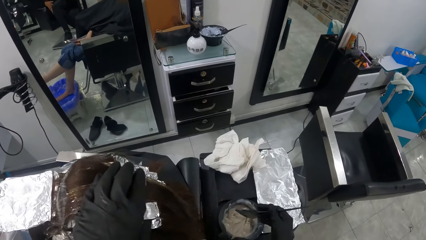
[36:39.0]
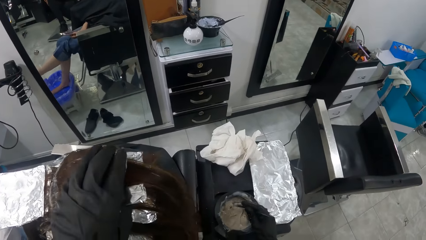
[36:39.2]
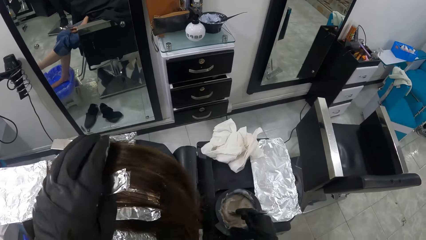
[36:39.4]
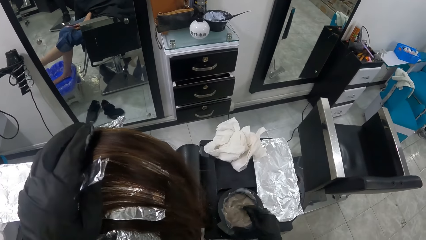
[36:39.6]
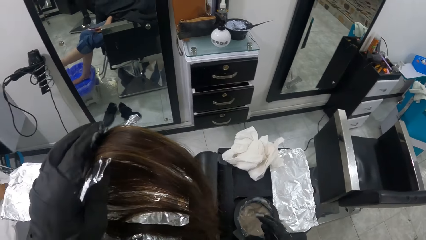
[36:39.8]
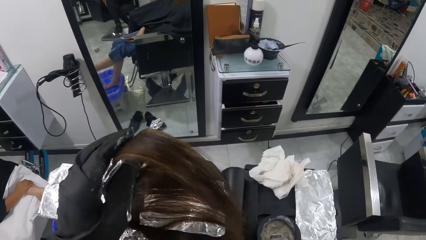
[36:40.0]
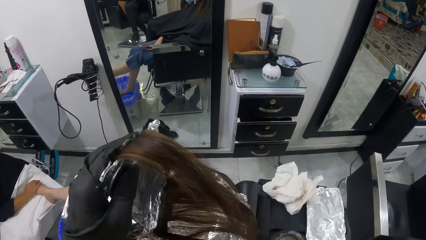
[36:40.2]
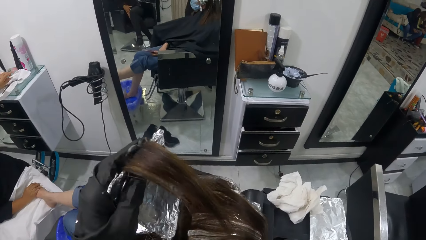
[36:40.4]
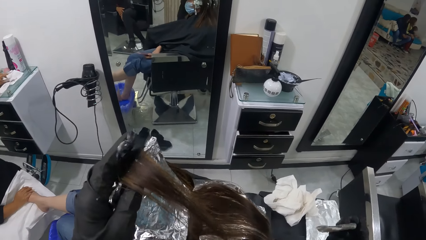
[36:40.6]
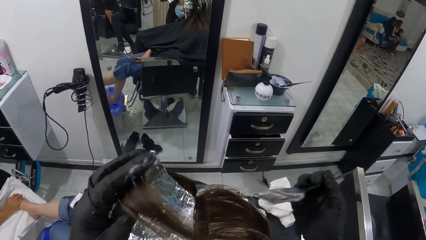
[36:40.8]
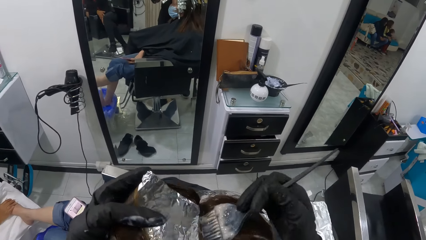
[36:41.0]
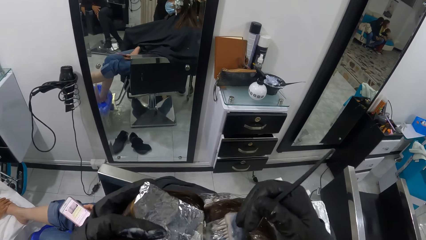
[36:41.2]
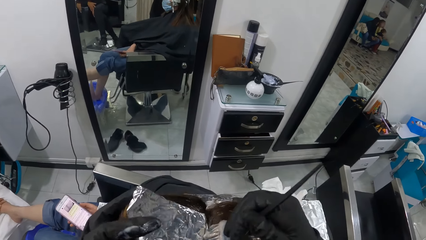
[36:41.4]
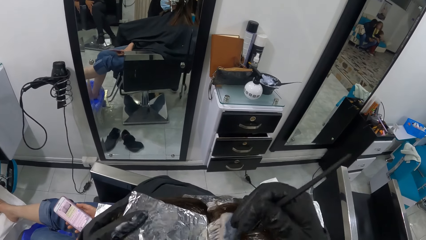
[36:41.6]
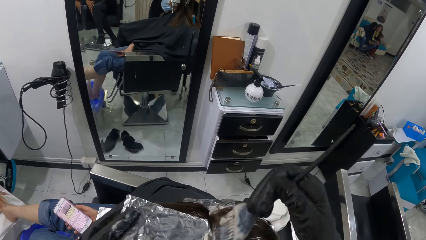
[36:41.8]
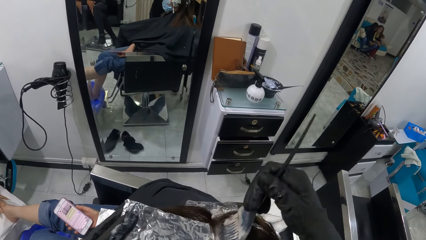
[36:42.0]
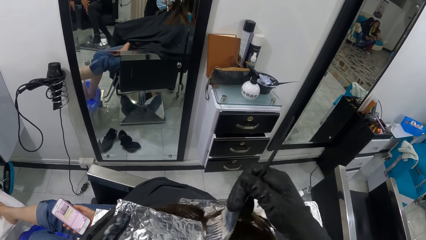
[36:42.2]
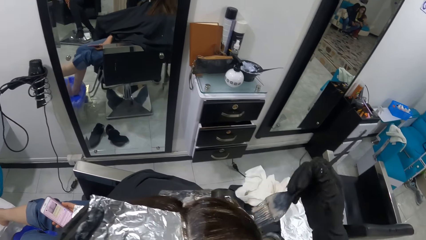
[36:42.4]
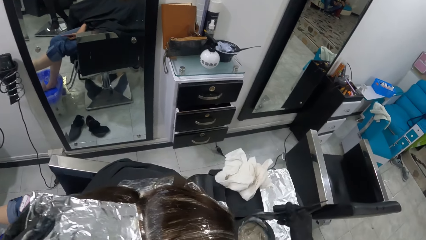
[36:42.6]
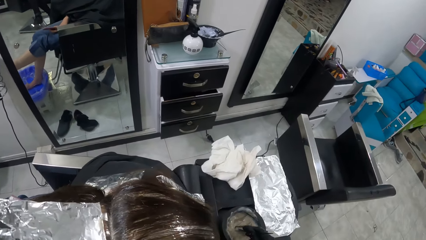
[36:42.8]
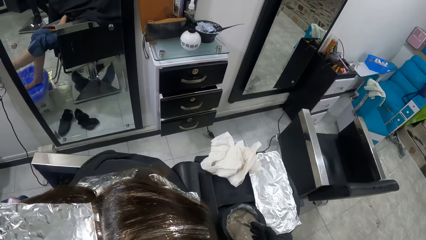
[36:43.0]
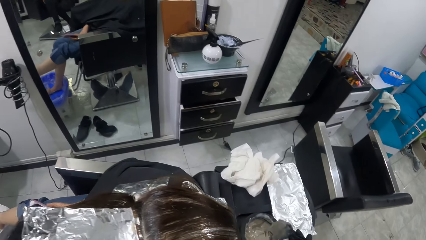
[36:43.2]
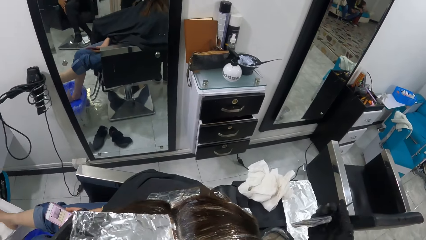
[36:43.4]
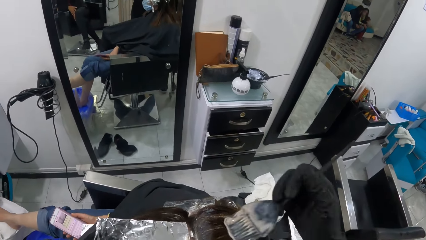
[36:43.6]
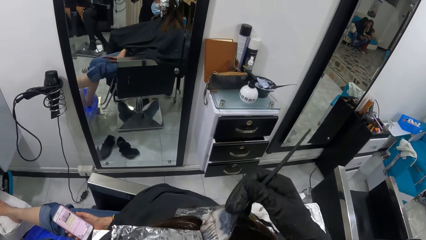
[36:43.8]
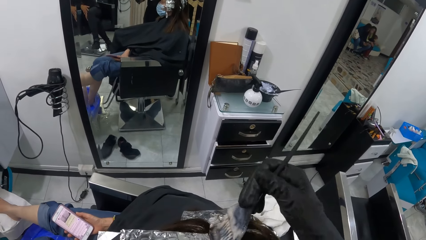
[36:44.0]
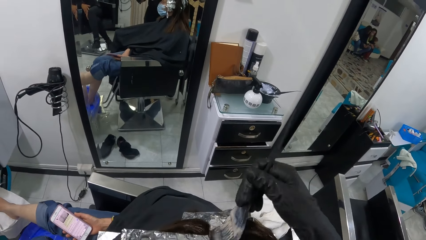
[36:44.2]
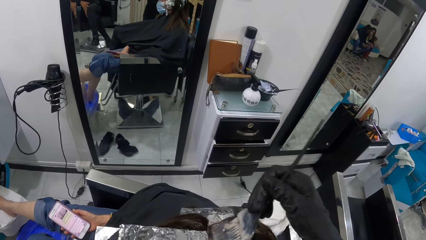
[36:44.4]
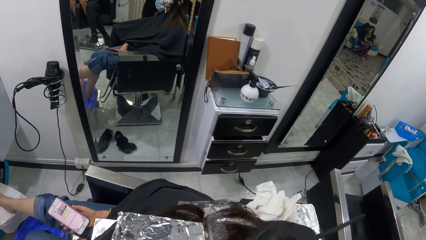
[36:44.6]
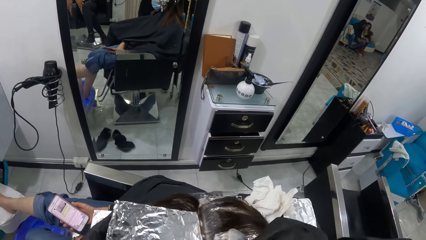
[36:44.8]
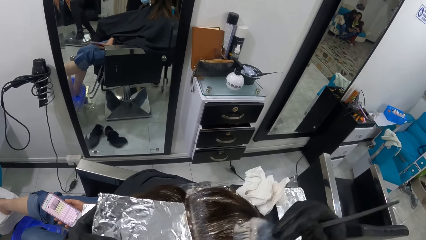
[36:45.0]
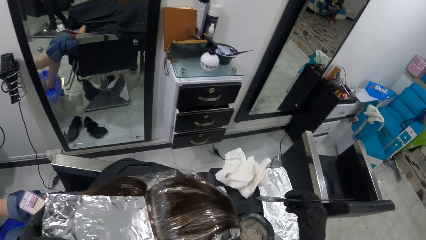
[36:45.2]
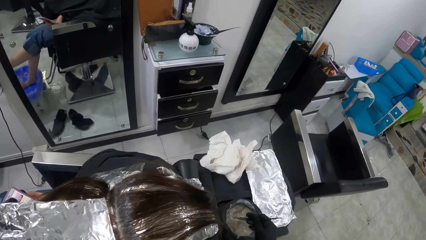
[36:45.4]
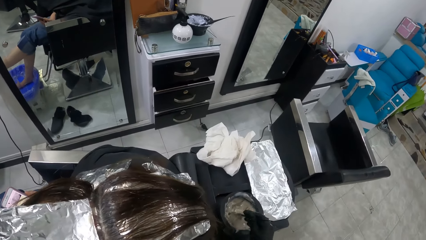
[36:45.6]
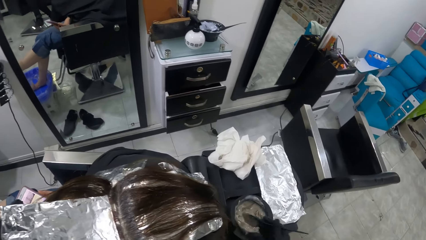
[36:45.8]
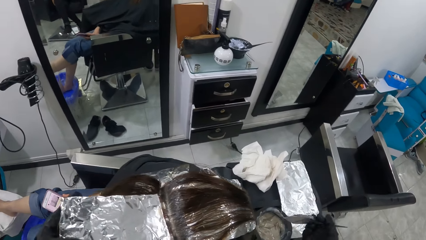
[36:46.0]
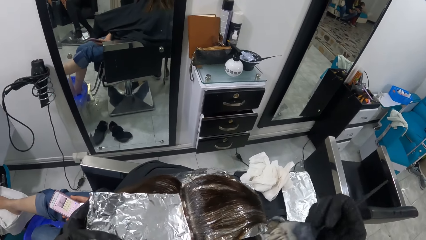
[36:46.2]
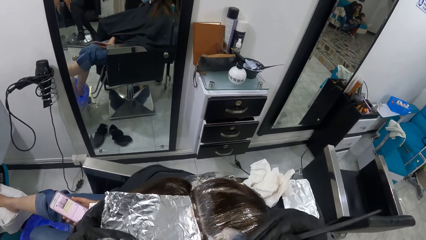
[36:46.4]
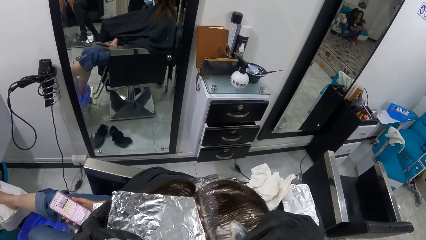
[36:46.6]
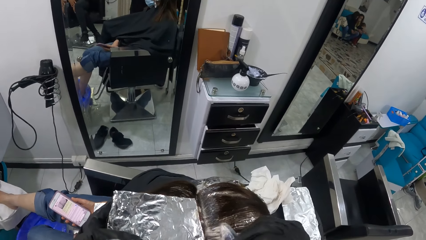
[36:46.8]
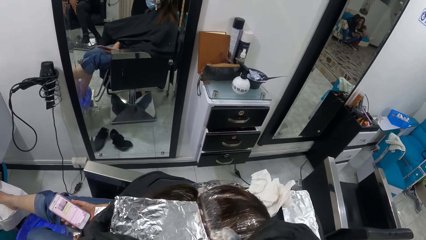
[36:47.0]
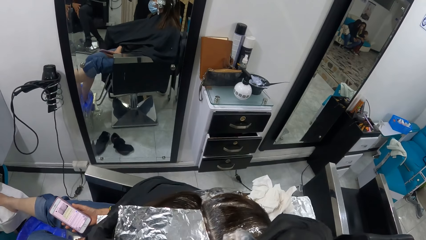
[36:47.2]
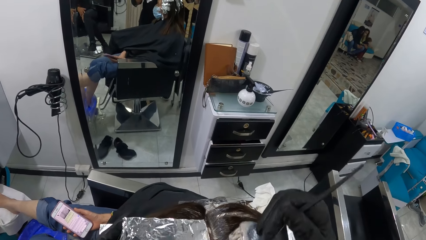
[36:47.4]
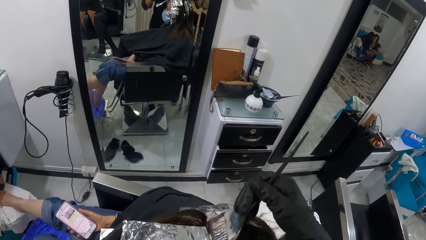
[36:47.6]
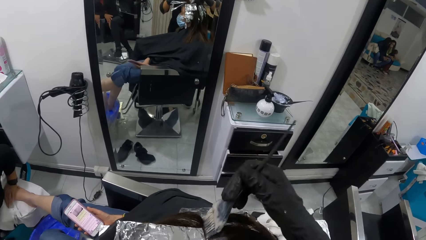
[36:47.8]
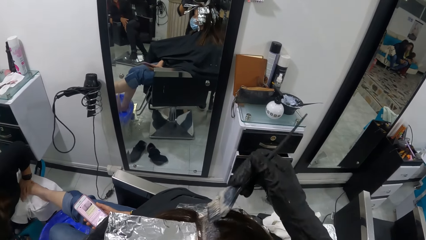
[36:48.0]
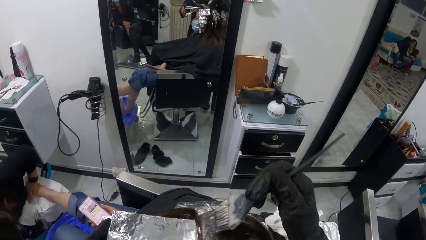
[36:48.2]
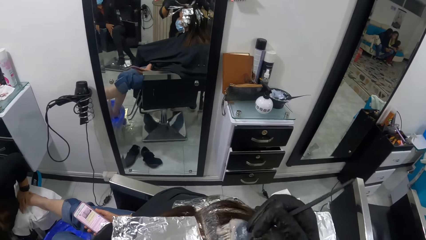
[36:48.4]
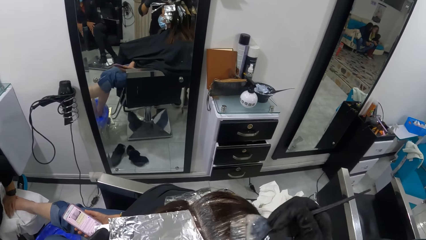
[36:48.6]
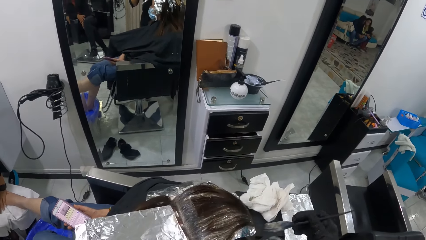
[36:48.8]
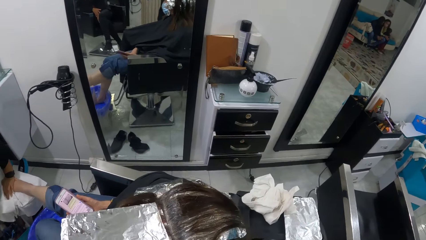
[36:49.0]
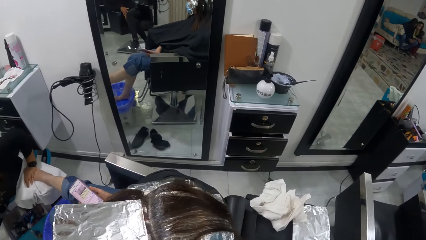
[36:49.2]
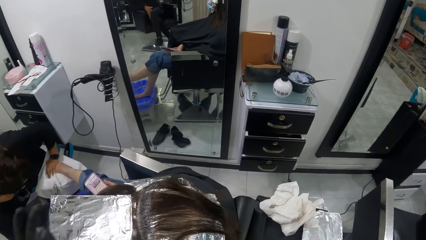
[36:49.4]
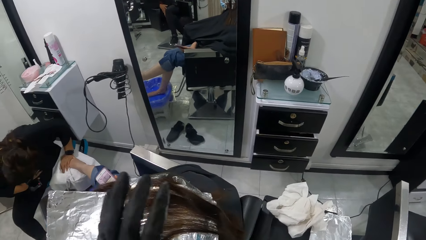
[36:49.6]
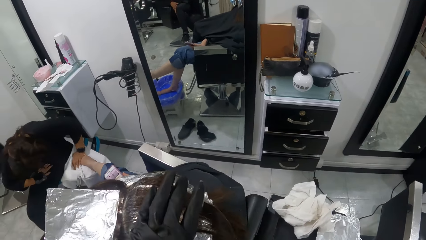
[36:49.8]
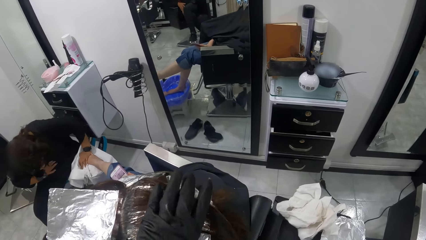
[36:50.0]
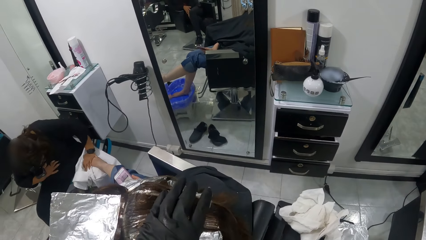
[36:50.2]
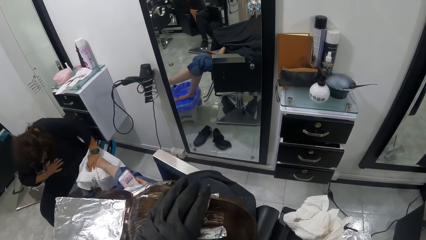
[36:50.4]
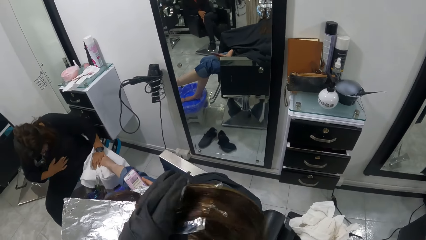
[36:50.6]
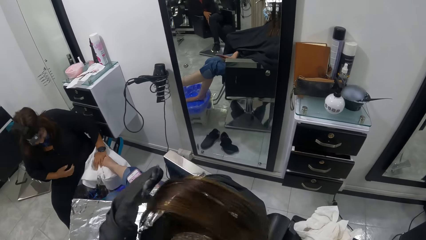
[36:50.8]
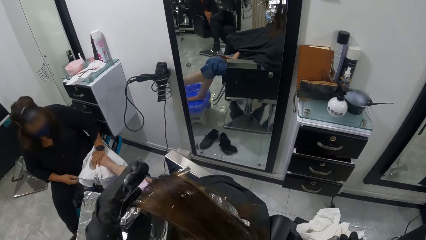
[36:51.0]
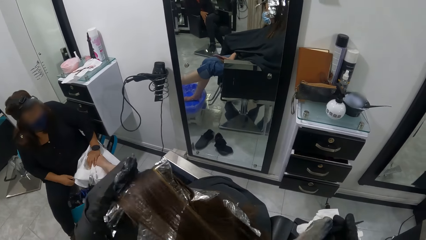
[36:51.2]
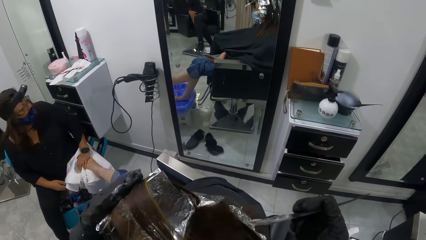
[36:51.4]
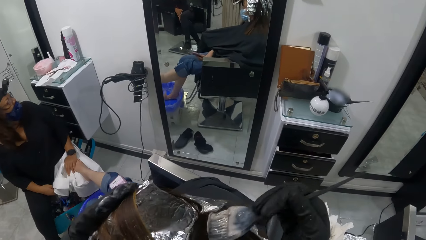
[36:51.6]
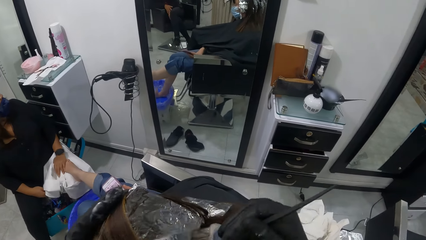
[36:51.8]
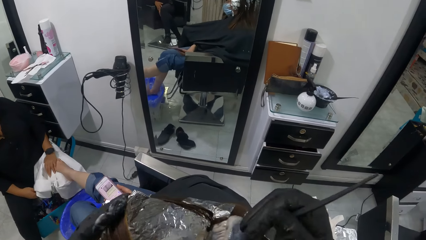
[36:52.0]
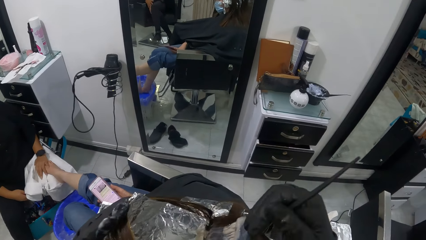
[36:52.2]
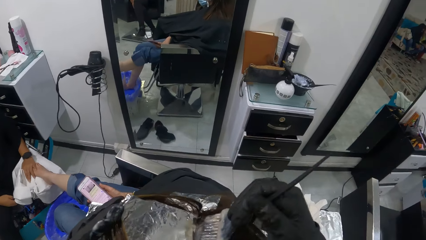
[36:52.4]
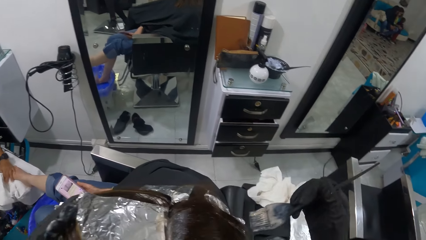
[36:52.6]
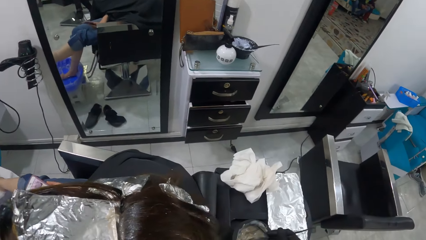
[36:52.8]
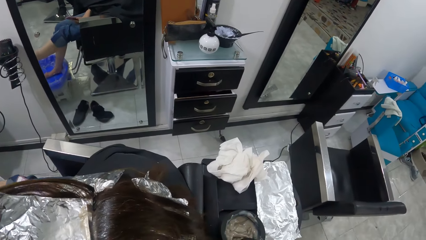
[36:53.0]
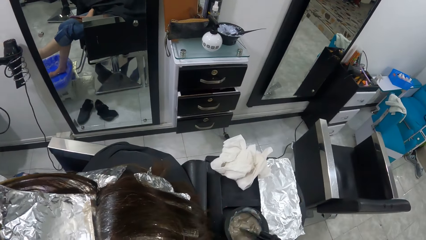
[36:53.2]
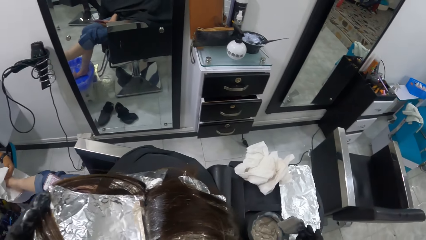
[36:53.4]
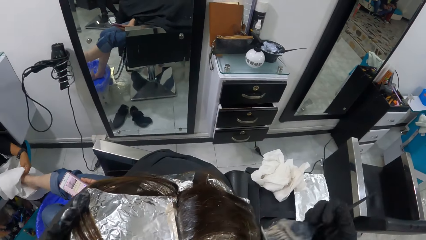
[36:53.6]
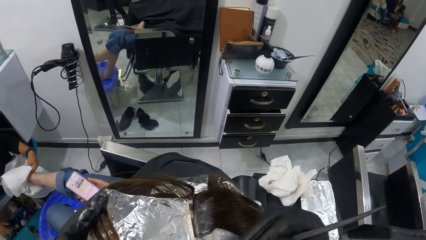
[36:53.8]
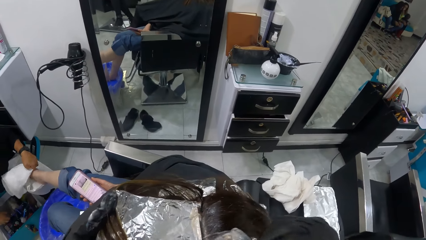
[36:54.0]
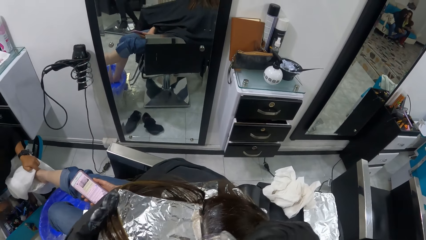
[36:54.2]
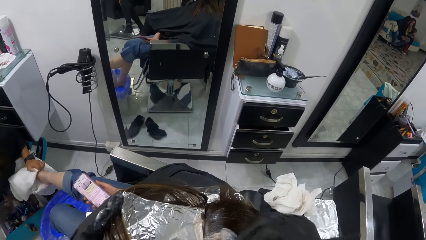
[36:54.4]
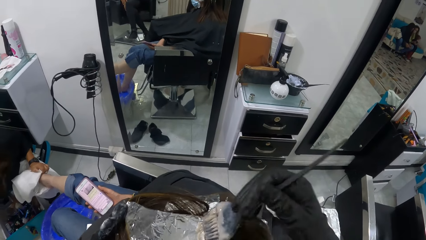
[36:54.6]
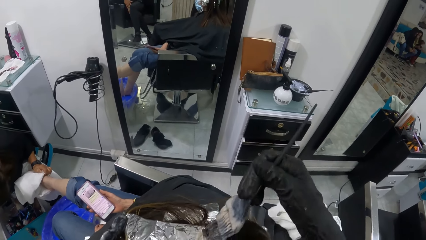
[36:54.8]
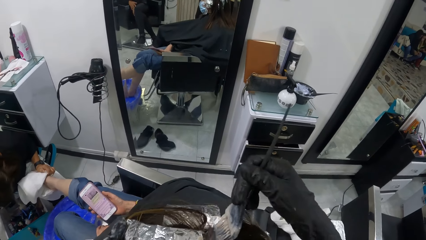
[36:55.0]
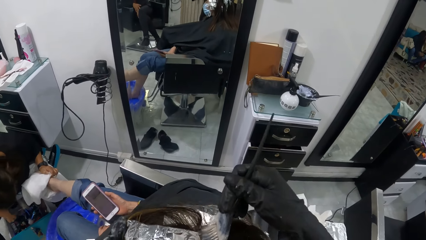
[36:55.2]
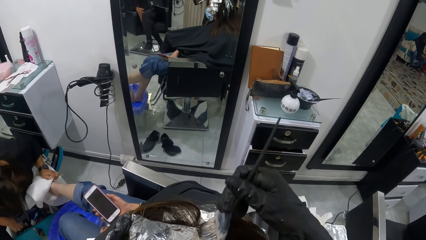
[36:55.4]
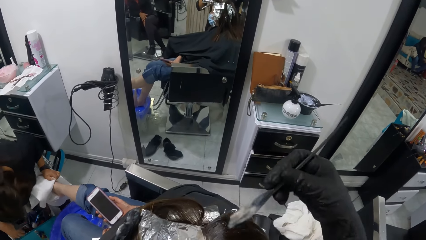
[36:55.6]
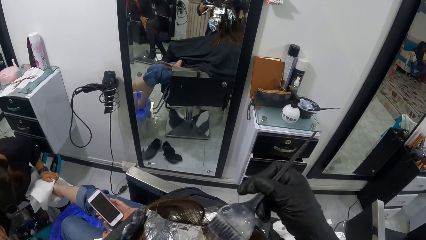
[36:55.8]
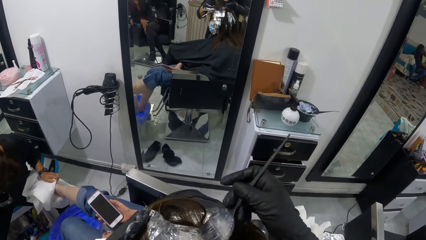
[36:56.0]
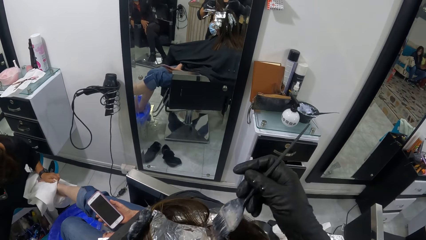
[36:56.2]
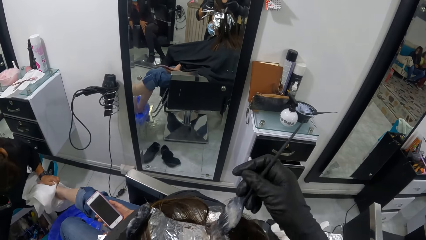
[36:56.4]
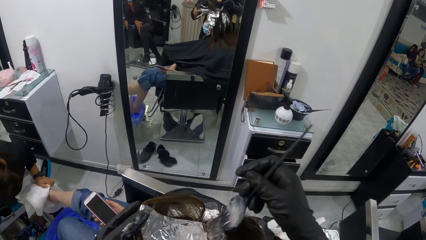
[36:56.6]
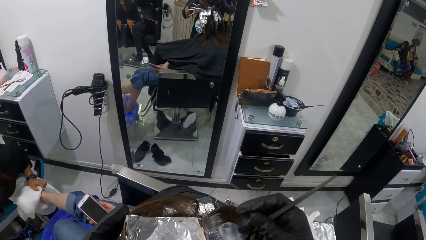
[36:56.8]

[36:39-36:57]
The camera wearer holds the hair of the woman with her left hand. She dips the brush in her right hand into the bowl containing the cream on the table. Another woman holds the right leg of the woman with her right hand. The other woman drops a brush on a cabinet on the wall with her left hand. The first woman holds her phone with her right hand. The camera wearer rubs the cream in the brush on the hair of the woman with her right hand. The other woman holds the right leg of the first woman with her left hand. The camera wearer dips the brush in her right hand into the bowl containing the cream on the table. She rubs the cream in the brush on the hair of the woman with her right hand. She dips the brush in her right hand into the bowl containing the cream on the table. She rubs the cream in the brush on the hair of the woman with her right hand. The other woman holds the right leg of the first woman with her left hand and places the towel on the right leg of the first woman. The camera wearer holds the hair of the woman with her left hand. She rubs the cream in the brush on the hair of the woman with her right hand. She dips the brush in her right hand into the bowl containing the cream on the table. The other woman holds a cloth on the right leg of the first woman with her left hand. The camera wearer rubs the cream in the brush on the hair of the woman with her right hand.
